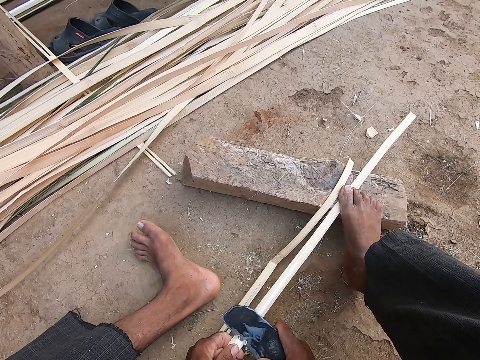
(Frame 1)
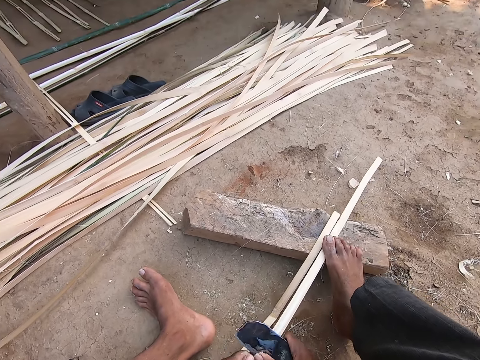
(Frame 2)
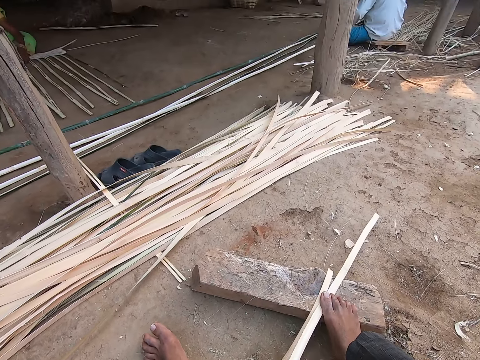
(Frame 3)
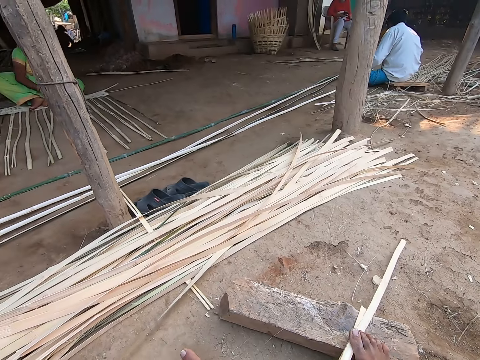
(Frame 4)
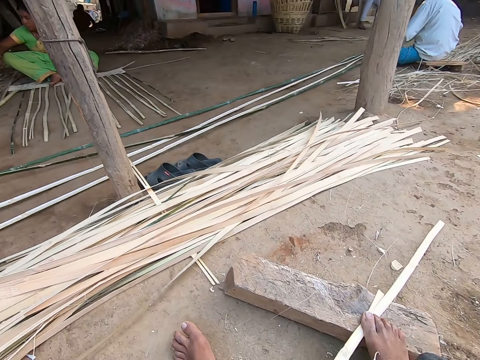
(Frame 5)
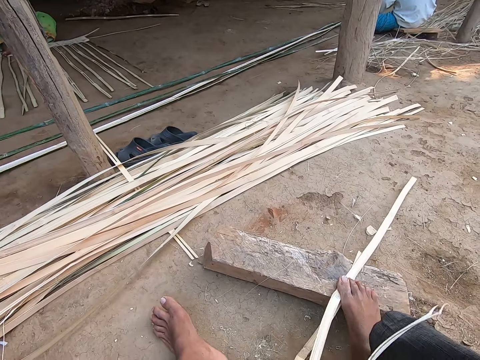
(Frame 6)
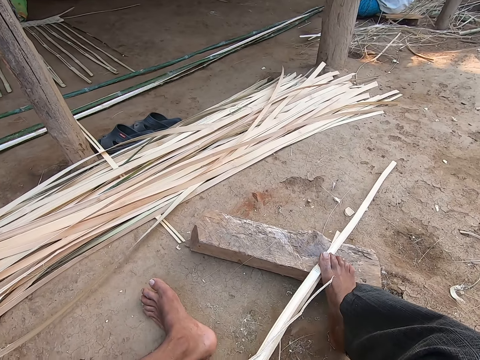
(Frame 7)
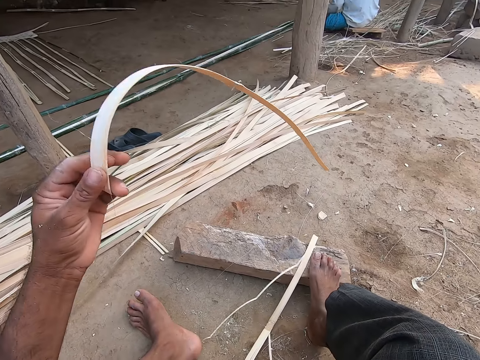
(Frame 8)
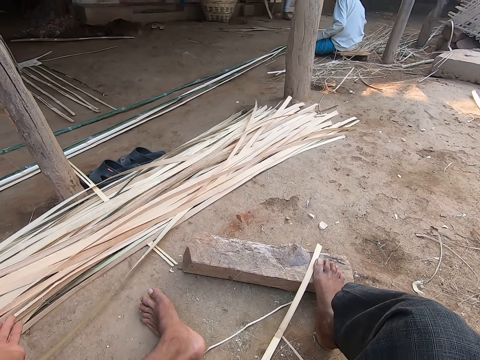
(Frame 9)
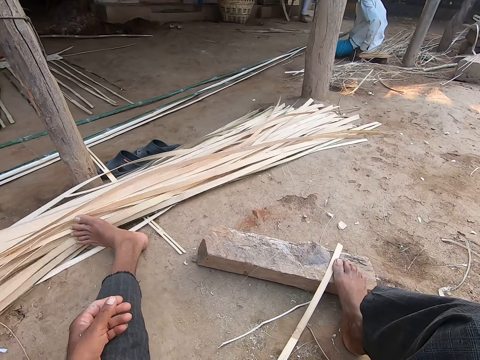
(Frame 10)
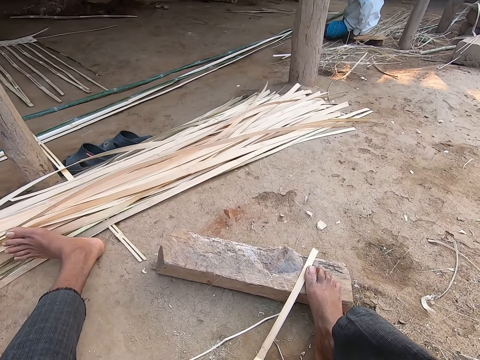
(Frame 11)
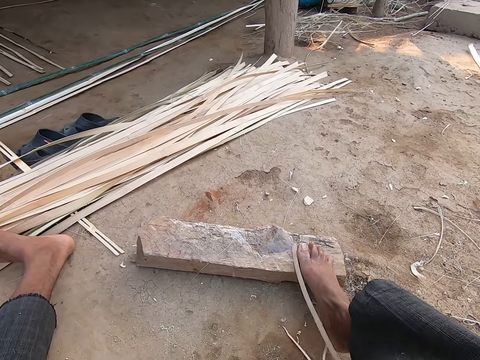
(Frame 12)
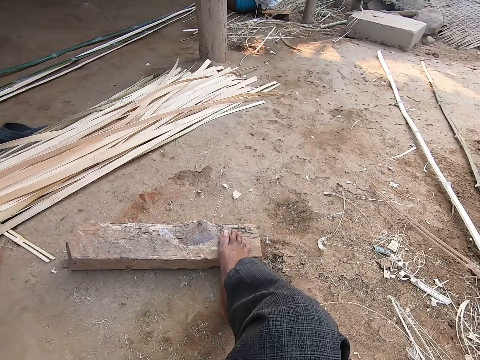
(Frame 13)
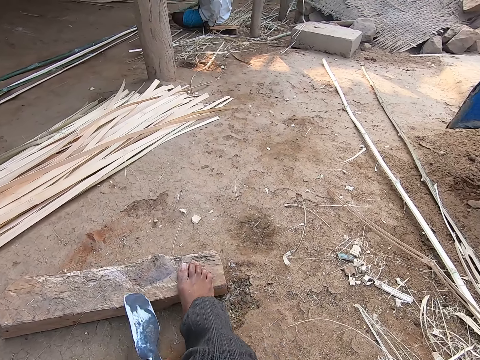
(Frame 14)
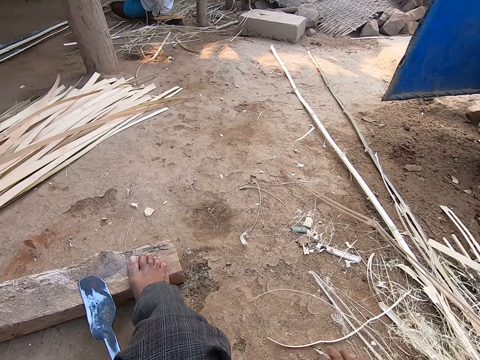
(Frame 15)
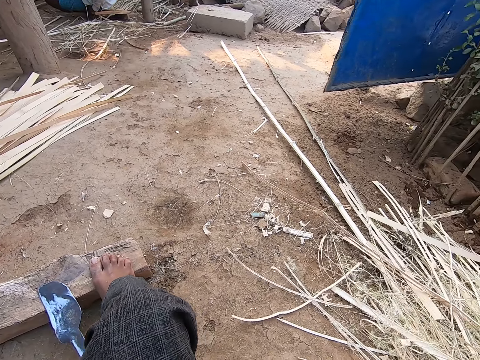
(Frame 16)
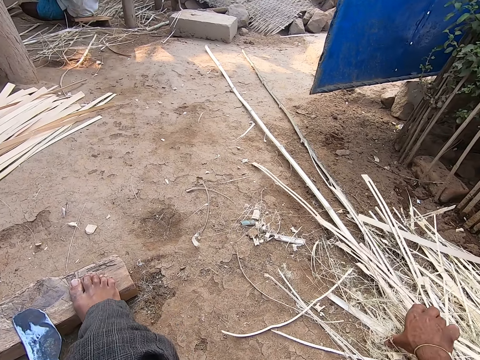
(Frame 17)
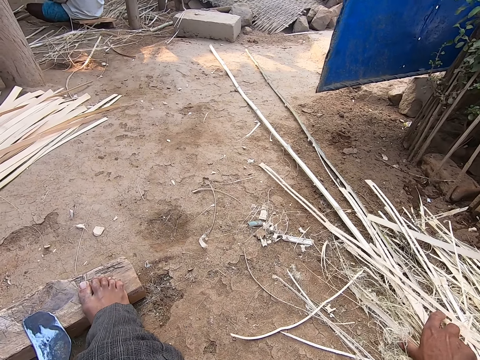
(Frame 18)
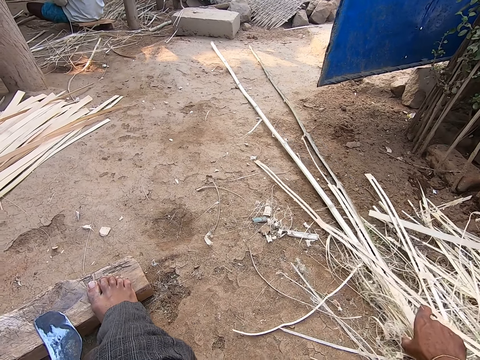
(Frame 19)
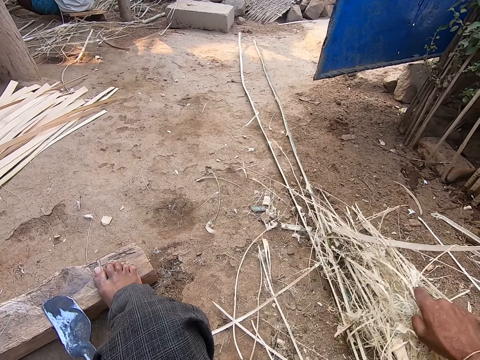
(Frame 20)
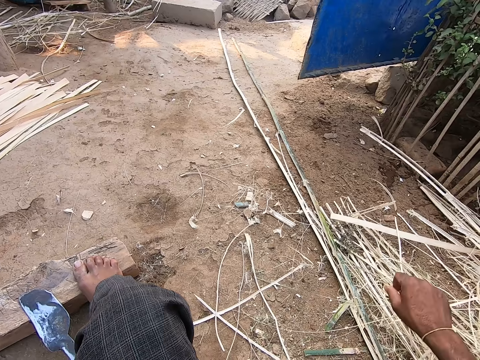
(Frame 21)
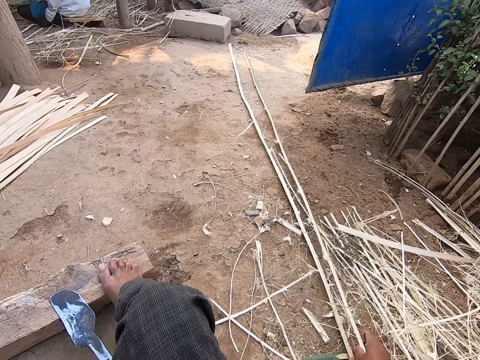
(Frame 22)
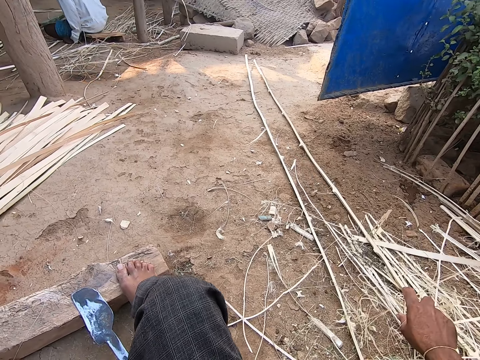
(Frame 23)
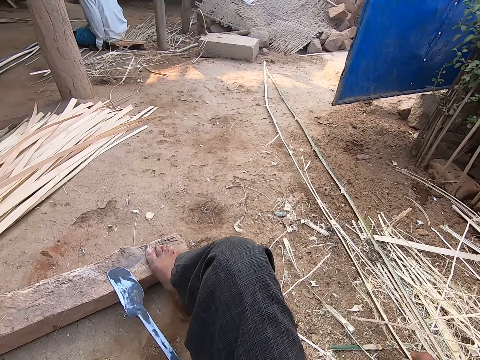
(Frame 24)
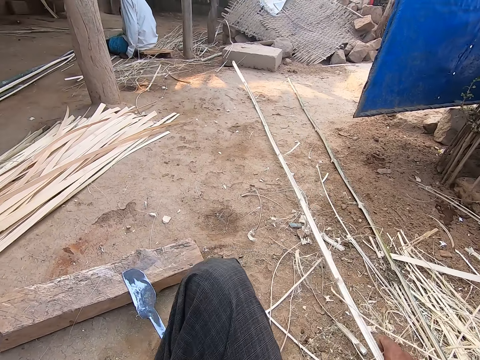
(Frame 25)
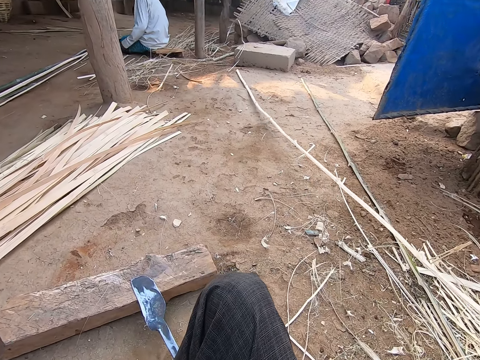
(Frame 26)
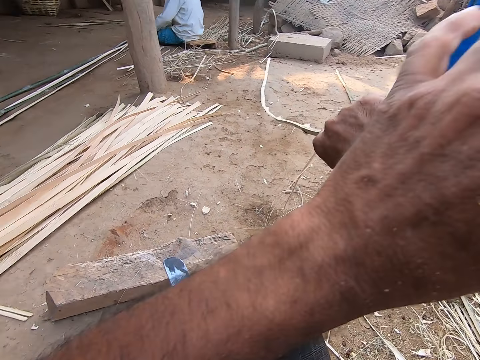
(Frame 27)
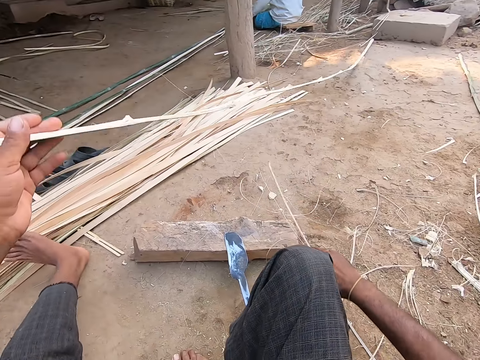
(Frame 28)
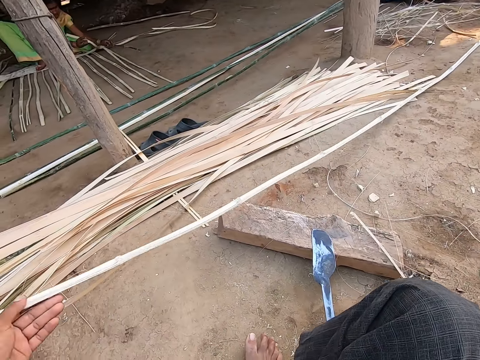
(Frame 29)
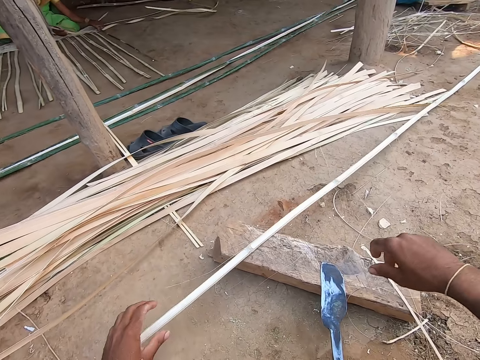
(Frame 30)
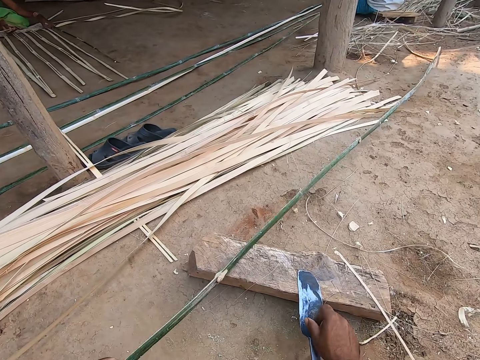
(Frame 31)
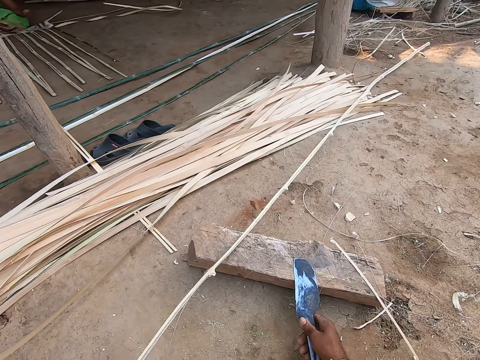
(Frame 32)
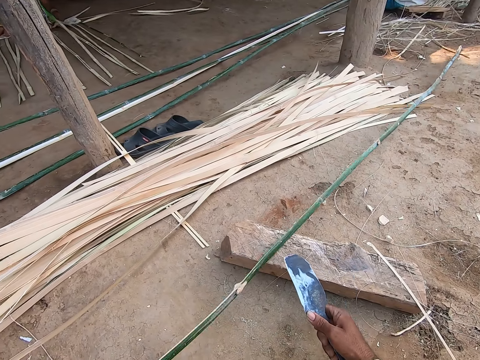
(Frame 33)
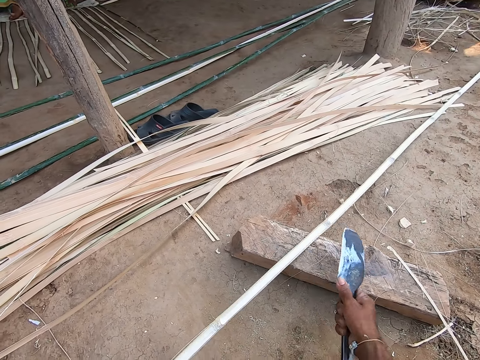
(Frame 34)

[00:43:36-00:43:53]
The camera wearer looks around. A man drops the bamboo in his left hand on the ground. The camera wearer lifts the reed or bamboo slat. He drops a bamboo slat in his right hand on the other reeds on the ground. He pushes the bamboo slat on the ground with his left leg. He clears the ground with his right hand. He picks a reed. He drops the blade in his right hand on the wood log on the ground. He packs bamboo slats from the ground with his right hand. He drags the reeds on the ground. He drops the bamboo slats in his right hand on the ground. He picks a bamboo slat from the ground with his right hand. He drops the bamboo slat in his right hand on the ground. He picks a bamboo slat from the ground with his right hand. He passes the bamboo slat in his right hand to his left hand. He places the bamboo slat in his left hand on the wood log. He picks the blade from the wood log on the ground with his right hand.

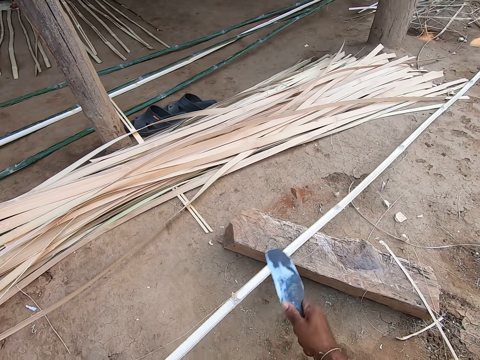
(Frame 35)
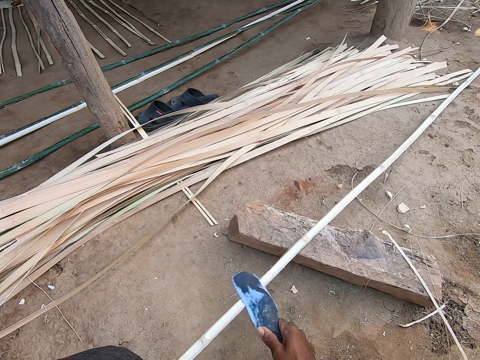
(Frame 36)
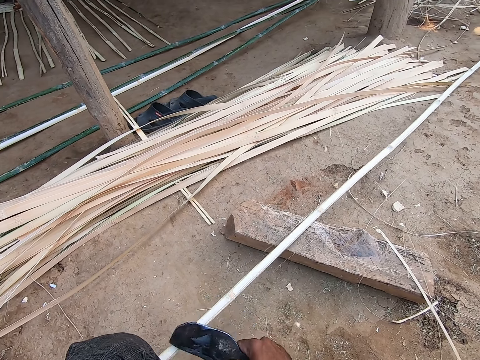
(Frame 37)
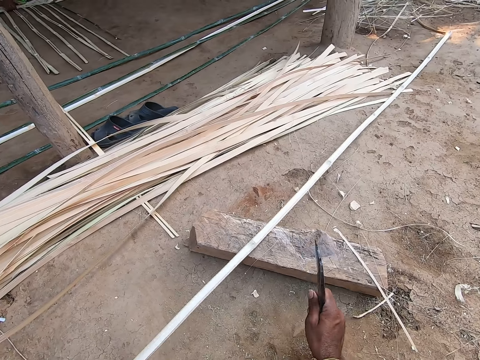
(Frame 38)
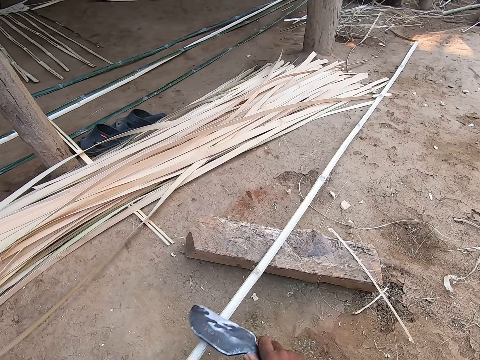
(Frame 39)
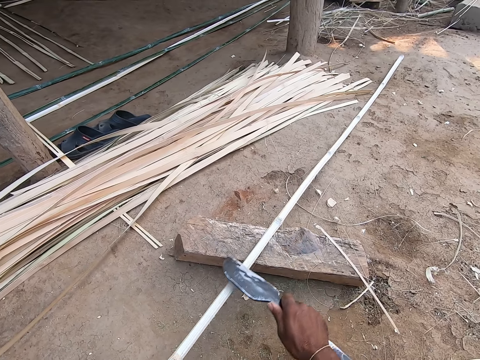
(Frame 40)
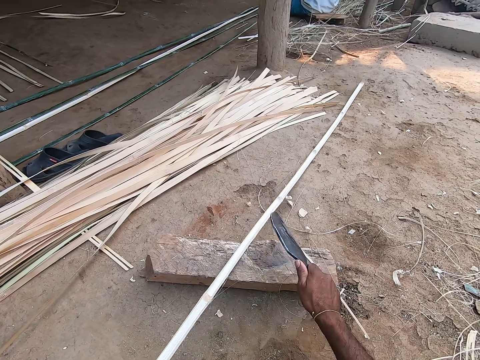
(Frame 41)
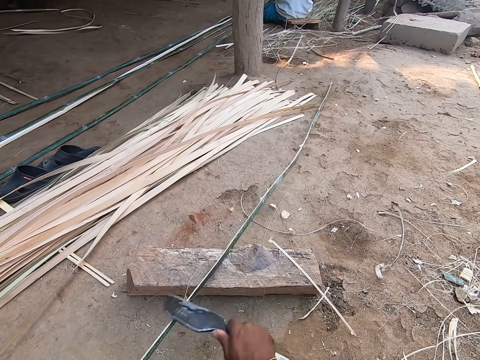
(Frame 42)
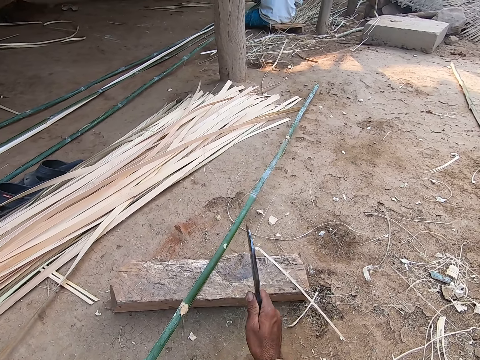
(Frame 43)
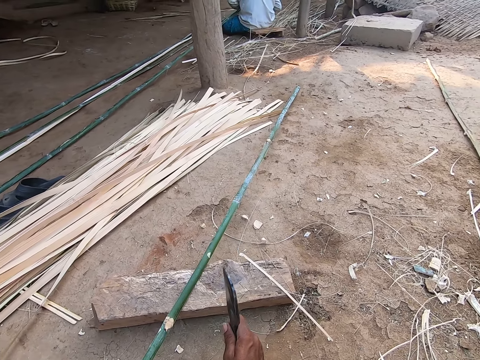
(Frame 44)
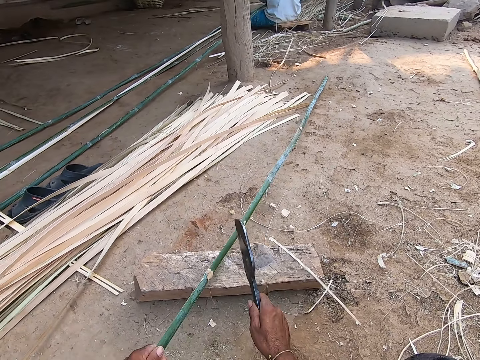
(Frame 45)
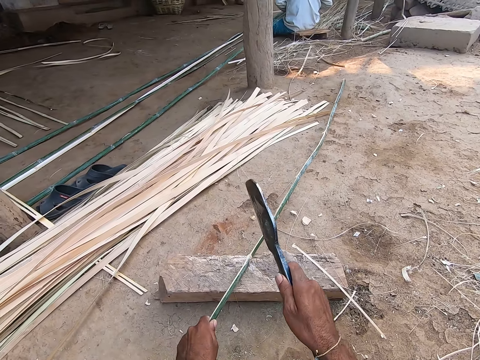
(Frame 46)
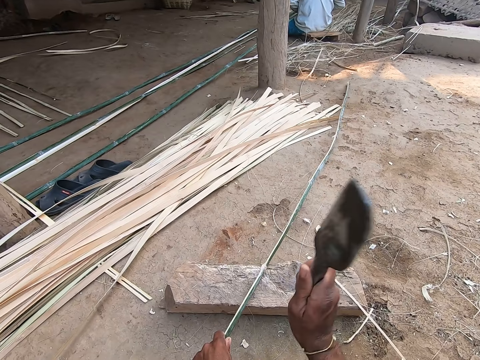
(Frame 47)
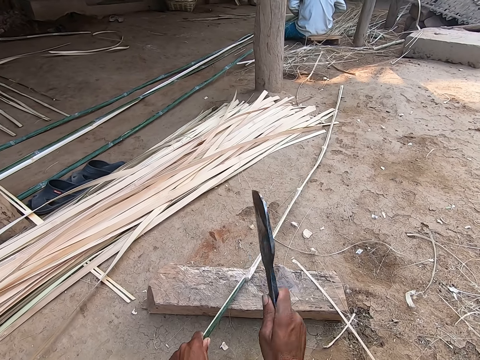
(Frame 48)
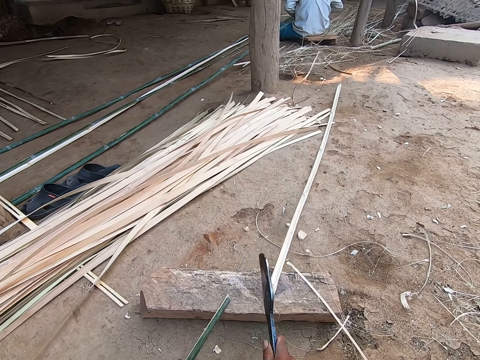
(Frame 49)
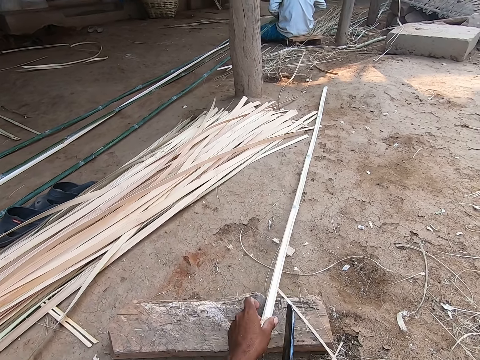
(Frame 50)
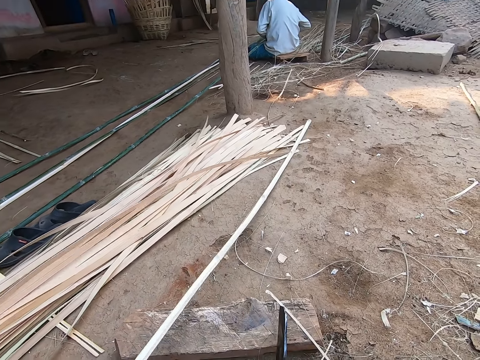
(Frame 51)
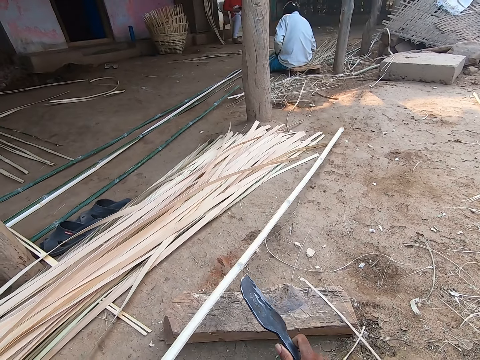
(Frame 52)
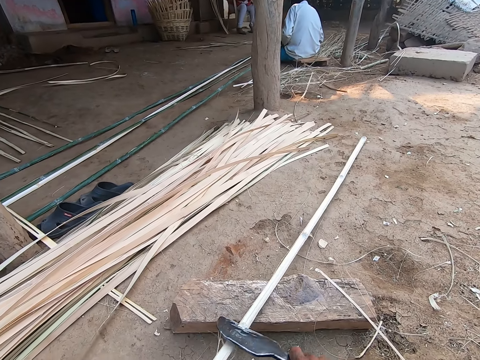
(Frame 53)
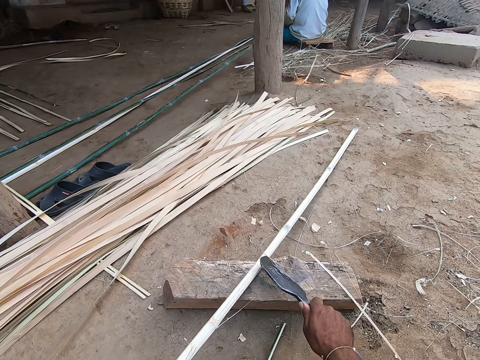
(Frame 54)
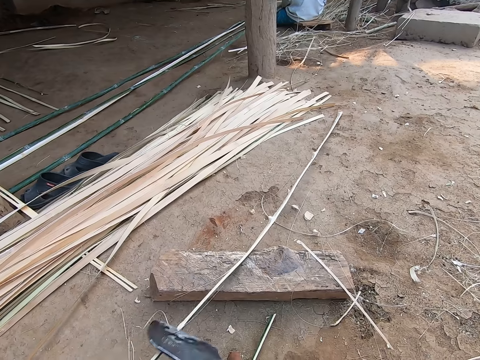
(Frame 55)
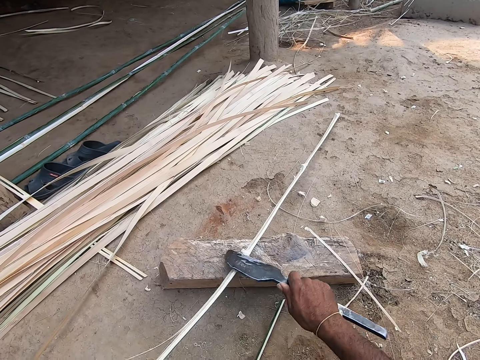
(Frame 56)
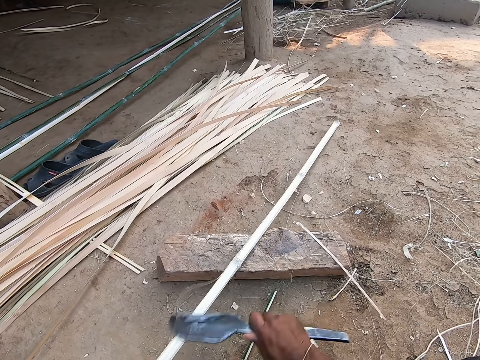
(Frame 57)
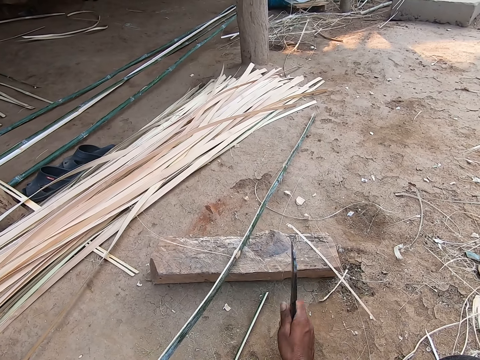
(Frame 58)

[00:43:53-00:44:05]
The camera wearer scrapes nodes from the bamboo slat or reed in his left hand with the blade in his right hand. He cuts the reed. He converses with a woman. He cuts the bamboo slat on the wood log on the ground with the blade in his right hand. A man splits the bamboo in his left hand with the blade in his right hand. The camera wearer drops the bamboo slat in his left hand on the ground. He picks a bamboo slat from the ground with his left hand. He pulls the bamboo slat on the ground with his left hand. He scrapes nodes from the bamboo slat in his left hand with the blade in his right hand. He cuts the reed.
